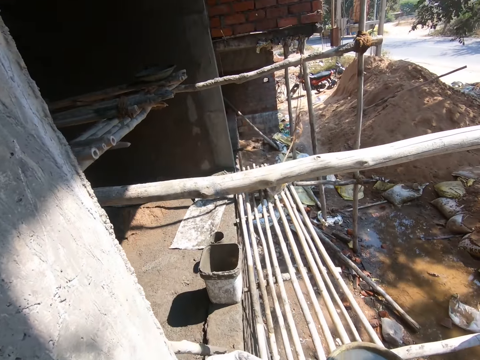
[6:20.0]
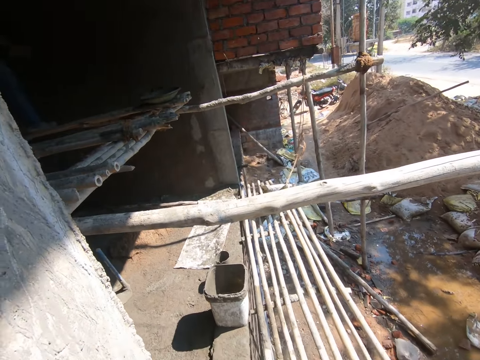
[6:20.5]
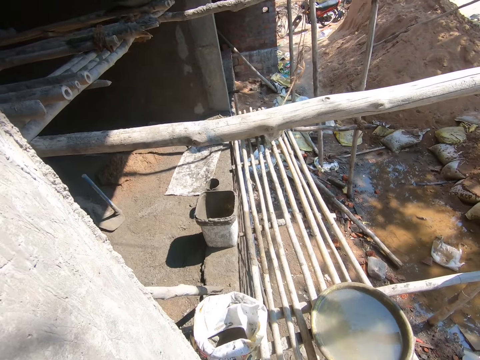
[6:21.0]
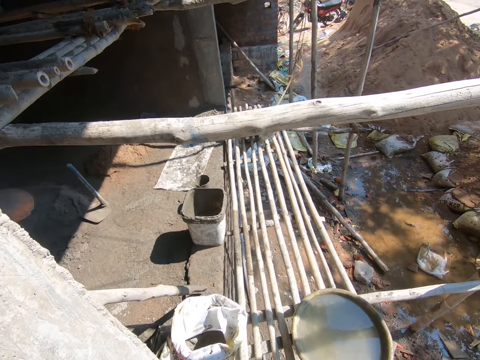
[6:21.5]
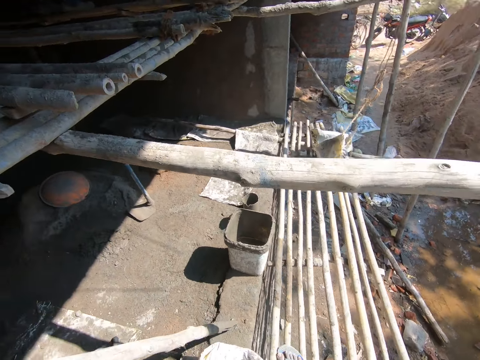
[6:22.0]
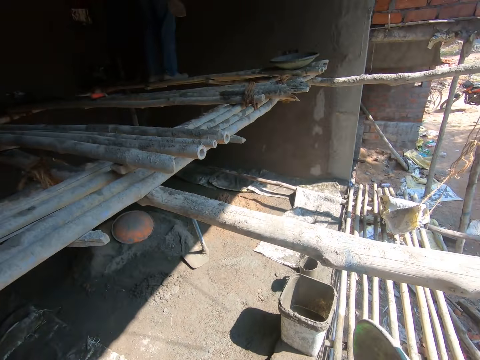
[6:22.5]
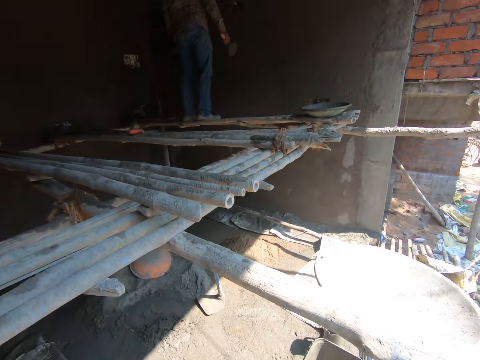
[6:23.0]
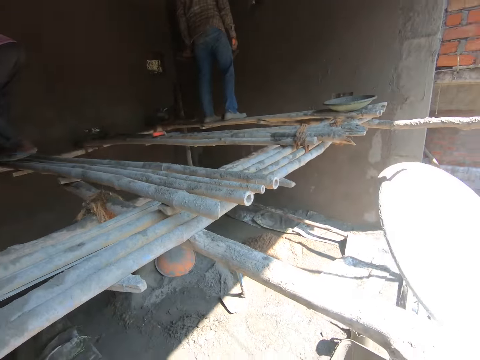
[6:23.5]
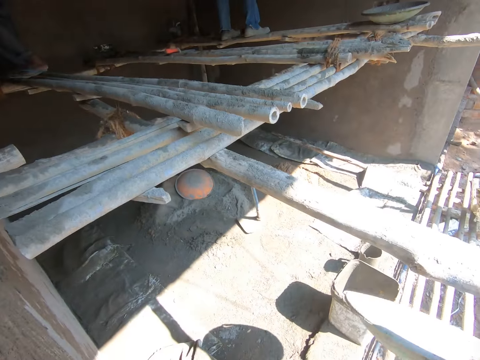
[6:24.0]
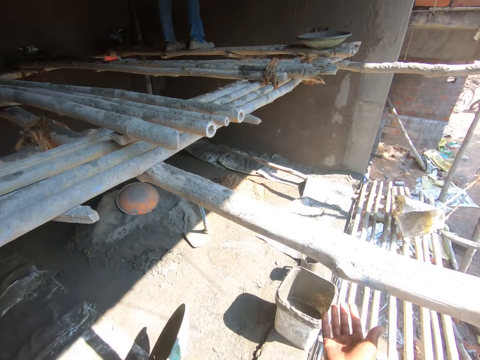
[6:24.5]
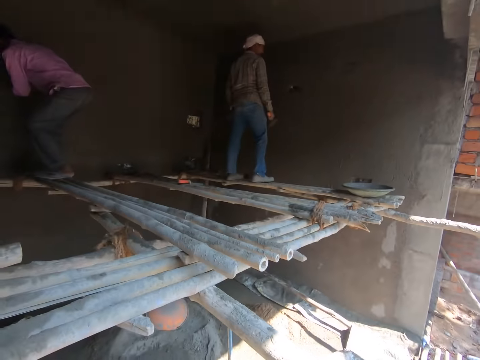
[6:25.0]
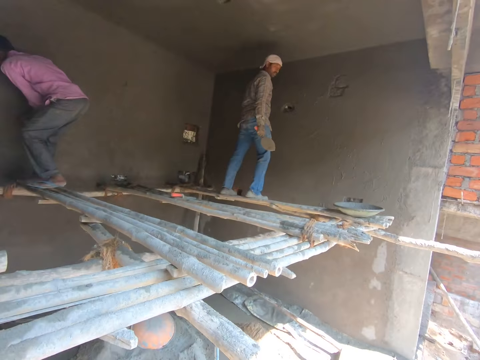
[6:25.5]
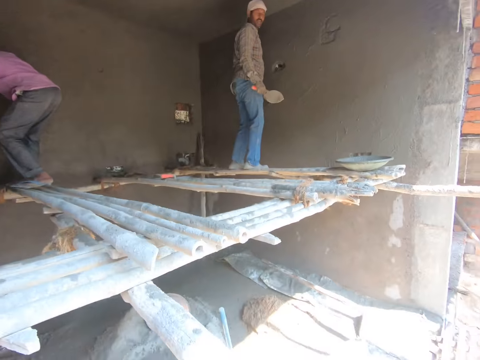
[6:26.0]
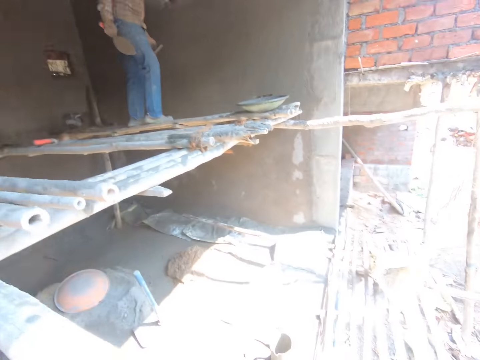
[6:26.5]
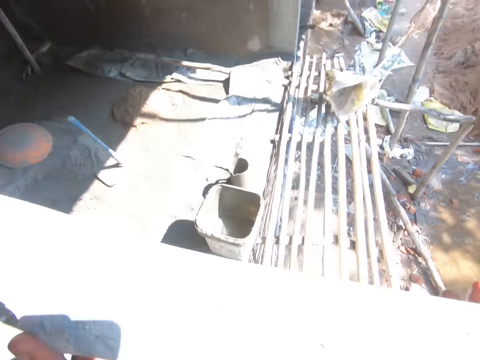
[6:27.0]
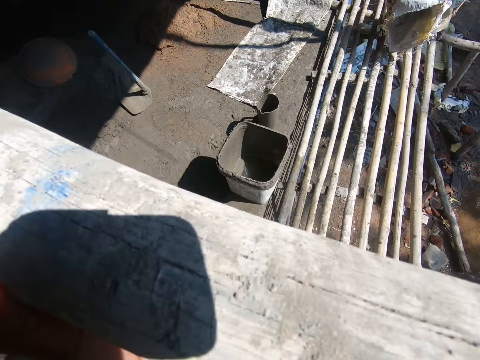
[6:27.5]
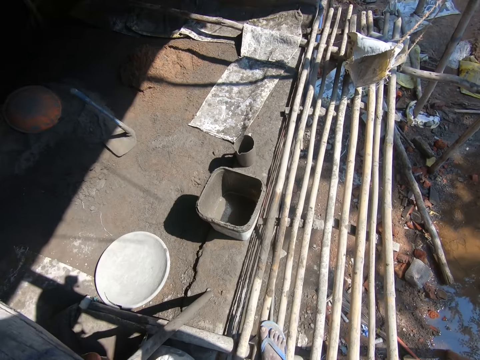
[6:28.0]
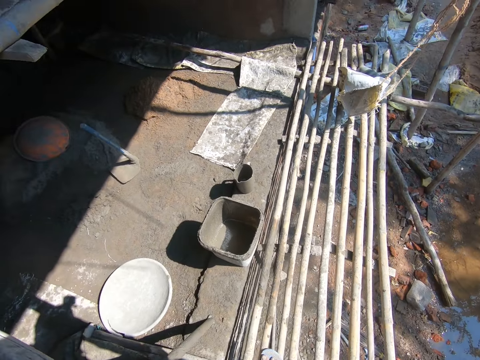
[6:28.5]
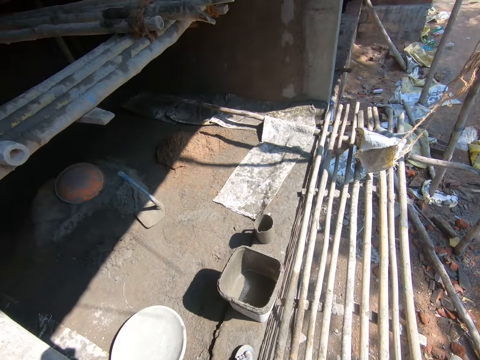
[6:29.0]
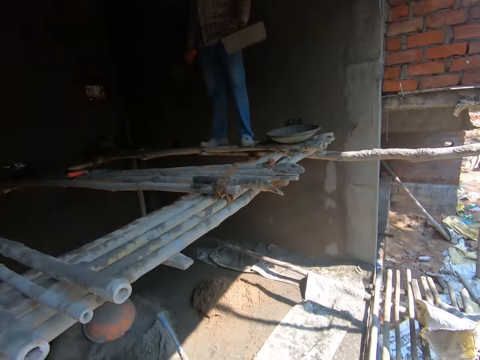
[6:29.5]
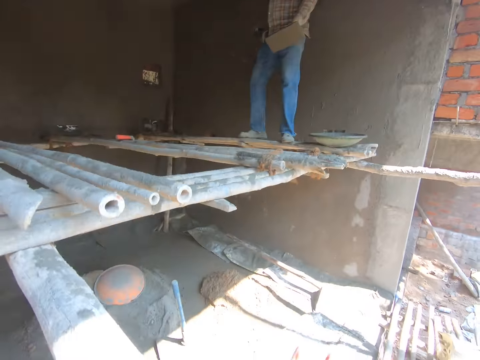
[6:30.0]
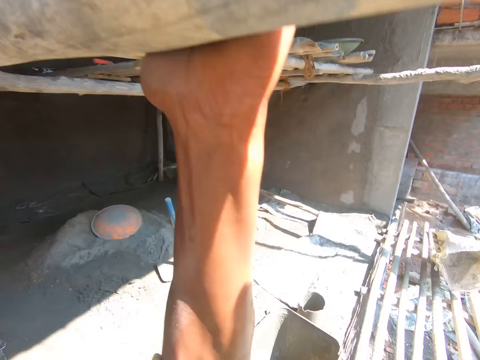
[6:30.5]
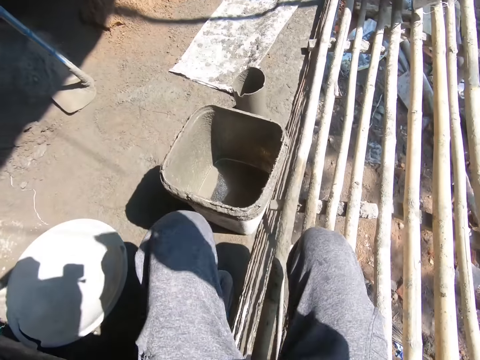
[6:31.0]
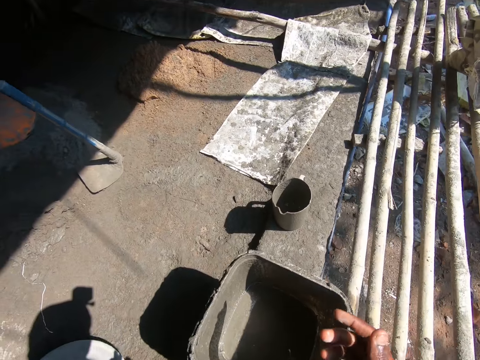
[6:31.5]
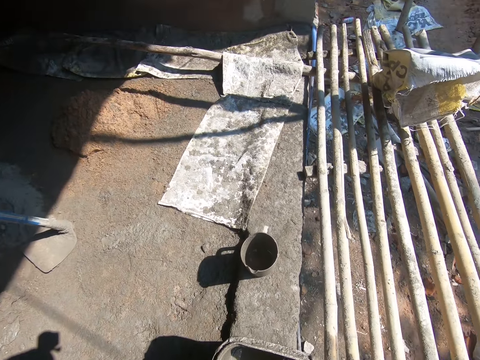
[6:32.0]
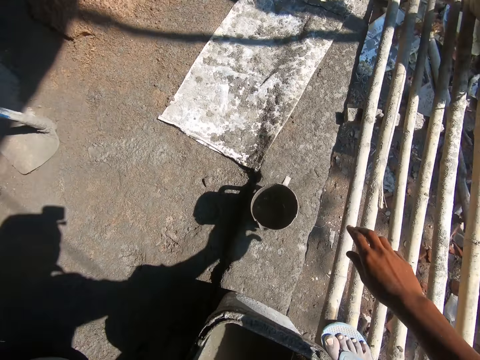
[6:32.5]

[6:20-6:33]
The camera wearer lifts up the concrete pan. They drop the head pan on the ground. They converse with a man. They walk around the construction site. They touch the pole with the hand.

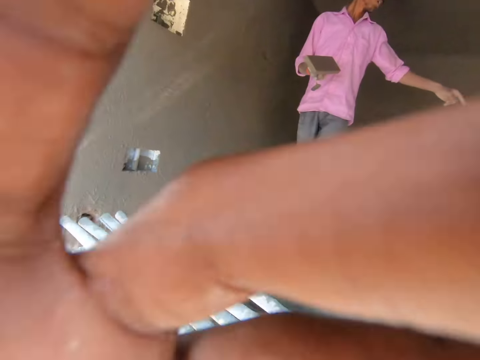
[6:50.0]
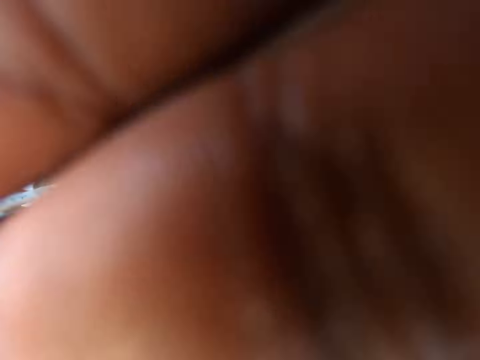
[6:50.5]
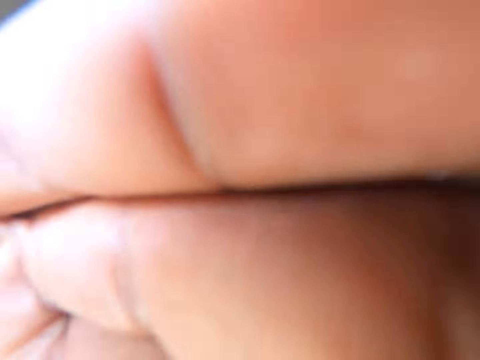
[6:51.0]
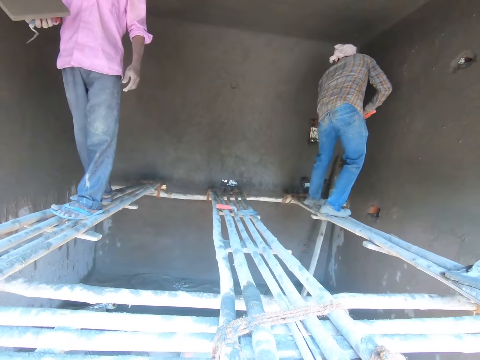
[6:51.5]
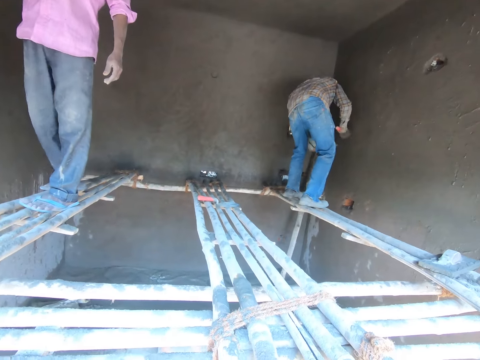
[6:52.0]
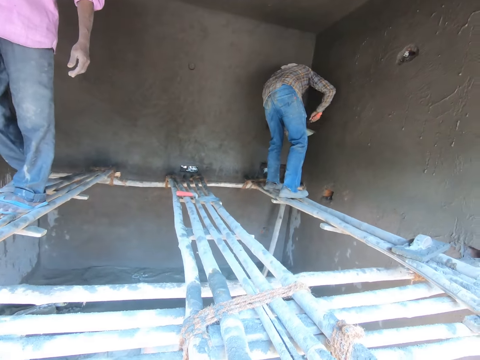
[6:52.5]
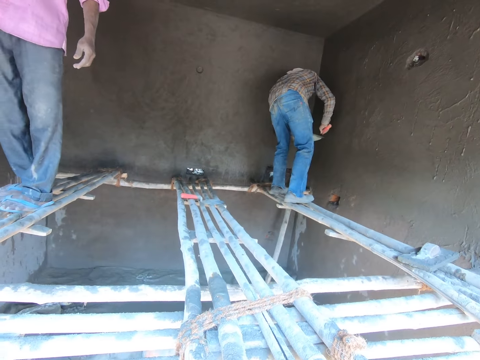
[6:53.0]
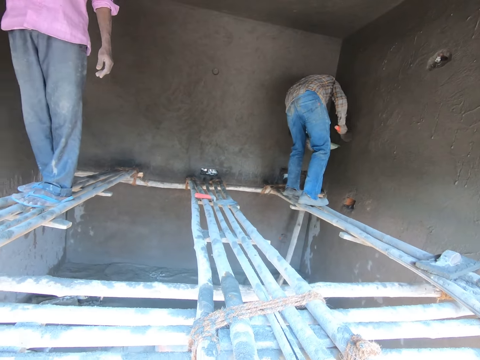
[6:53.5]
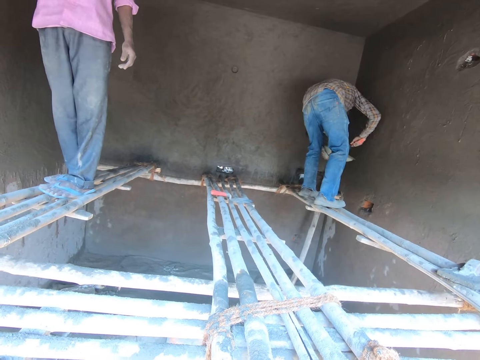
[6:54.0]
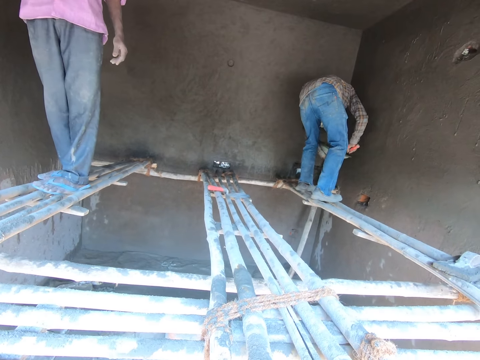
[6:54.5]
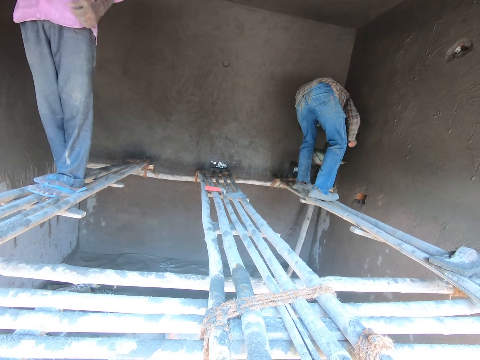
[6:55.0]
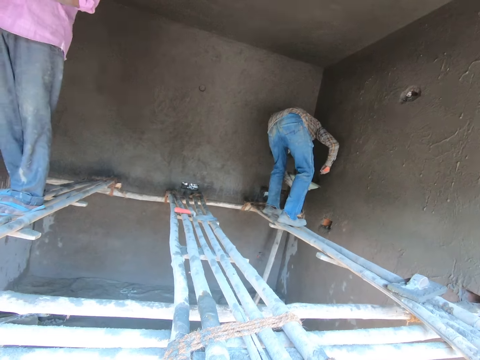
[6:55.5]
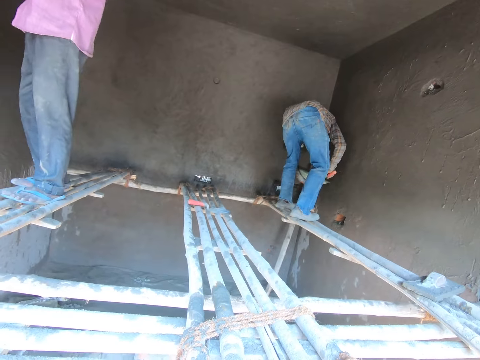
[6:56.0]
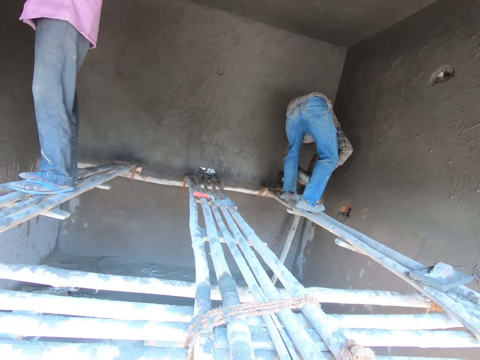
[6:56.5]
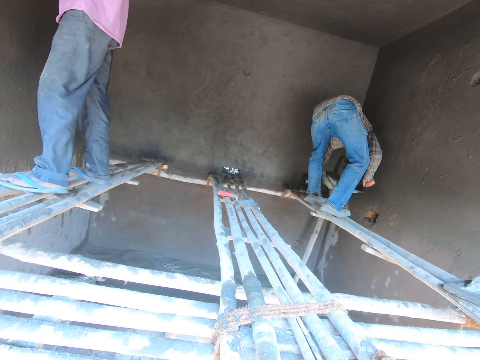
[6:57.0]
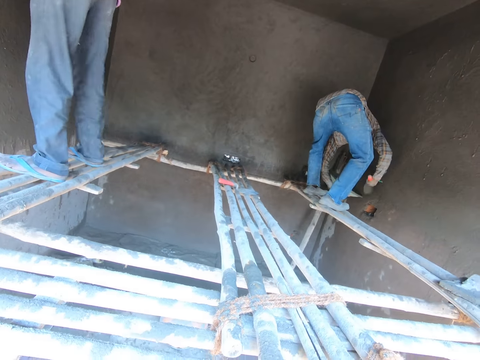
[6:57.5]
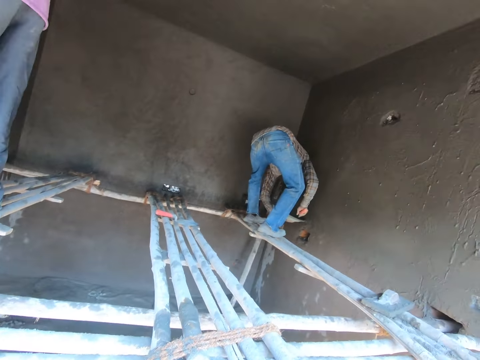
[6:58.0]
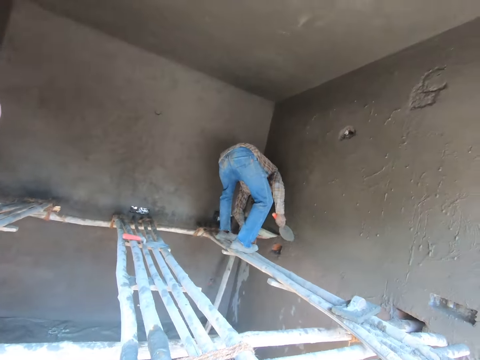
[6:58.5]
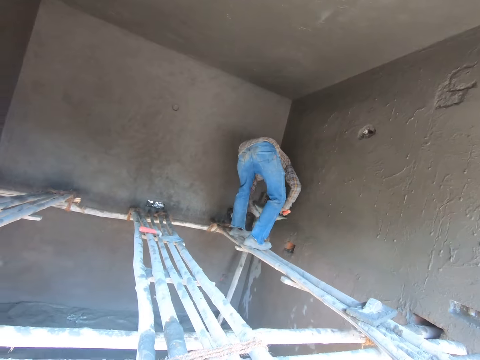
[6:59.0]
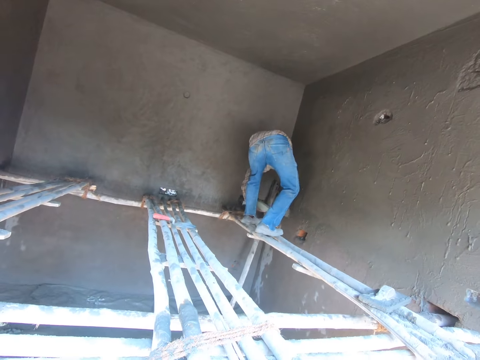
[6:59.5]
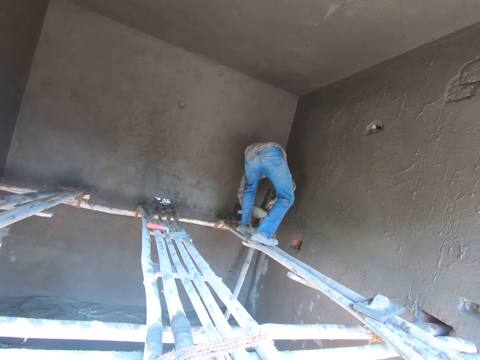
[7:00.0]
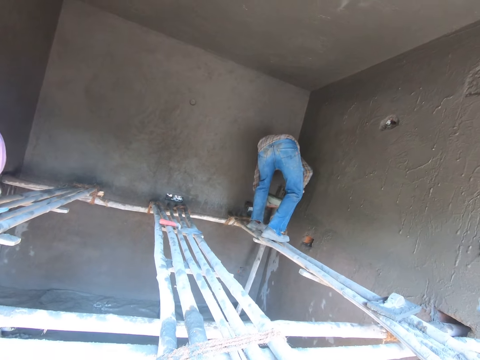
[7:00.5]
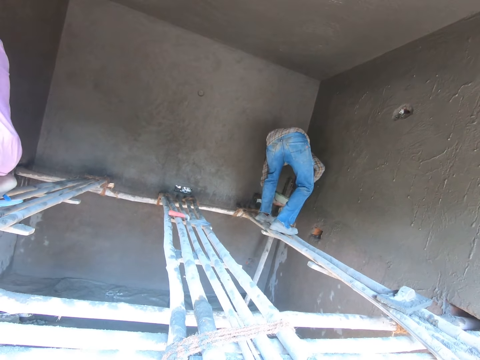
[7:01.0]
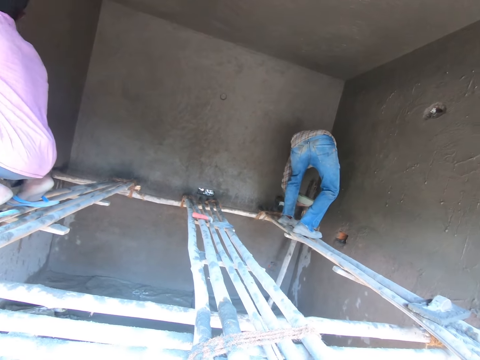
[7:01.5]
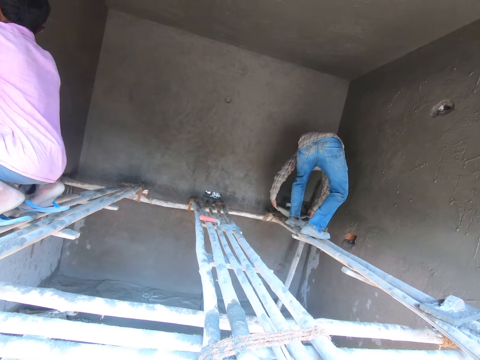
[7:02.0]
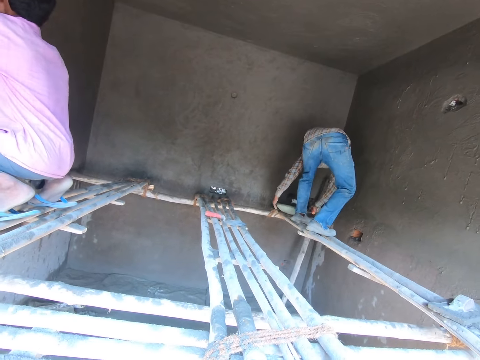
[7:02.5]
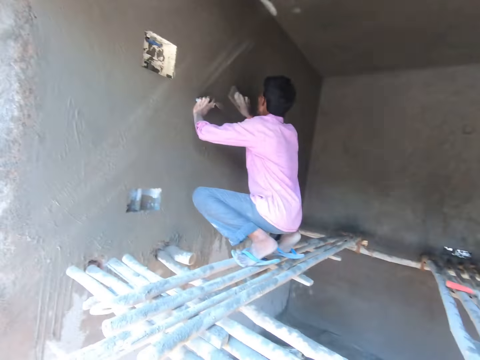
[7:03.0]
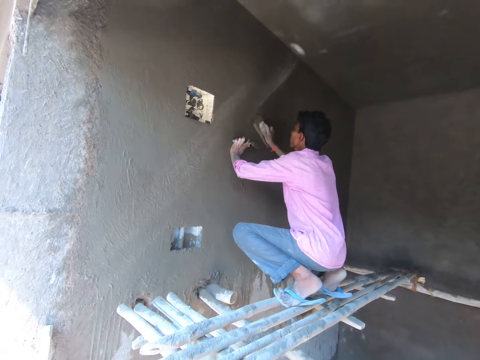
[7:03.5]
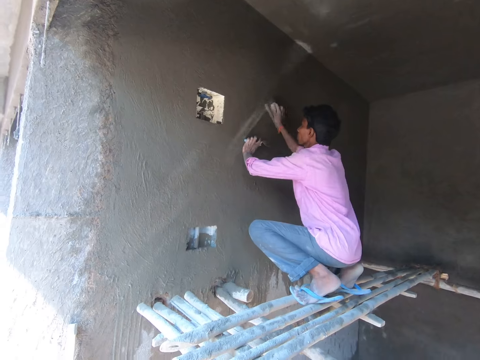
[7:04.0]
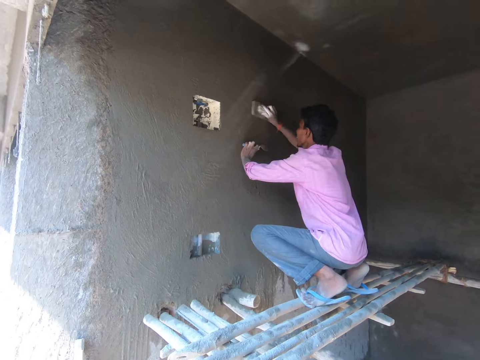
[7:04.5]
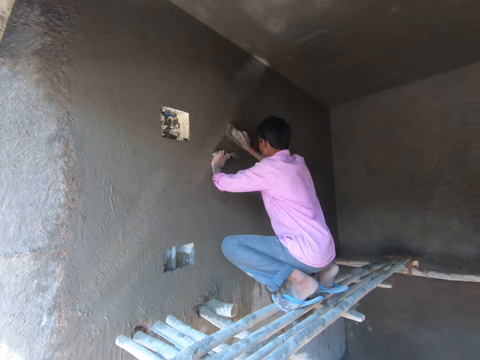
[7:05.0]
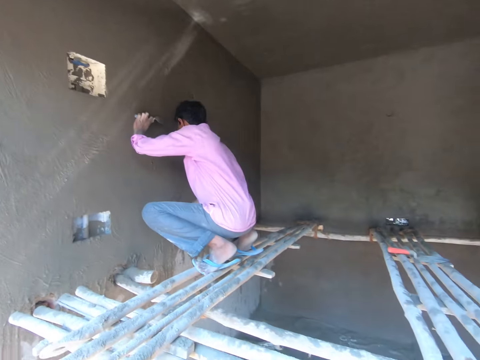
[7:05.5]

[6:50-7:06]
A man talks to another man. The camera wearer lifts up the hand. They touch something. The other man applies the cement mortar with the trowel and throws concrete to the wall. The other man puts the concrete pan down. The first man plasters the wall and smoothens the wall with the float.
